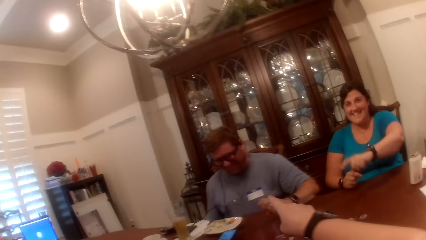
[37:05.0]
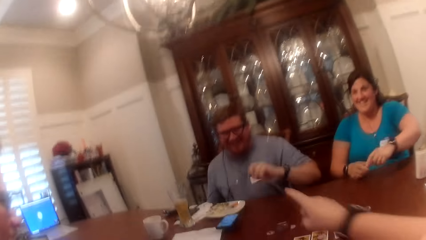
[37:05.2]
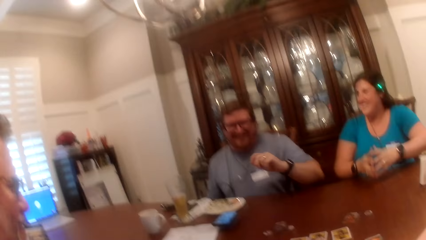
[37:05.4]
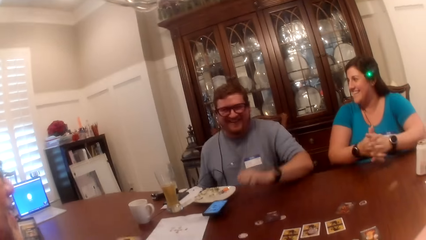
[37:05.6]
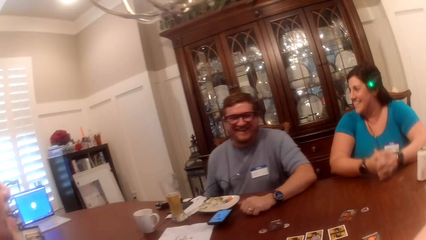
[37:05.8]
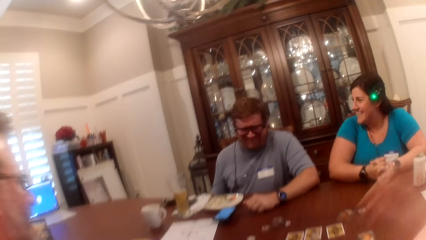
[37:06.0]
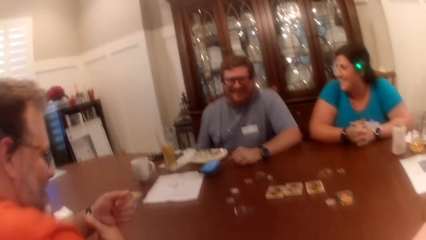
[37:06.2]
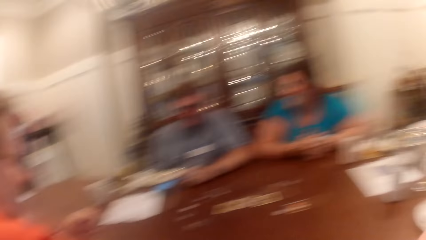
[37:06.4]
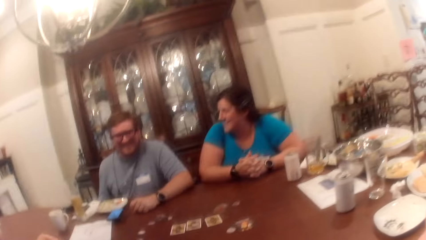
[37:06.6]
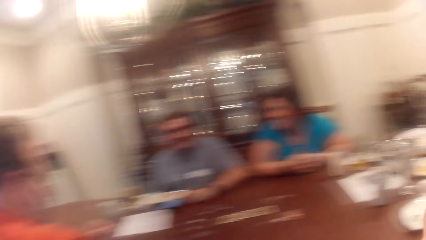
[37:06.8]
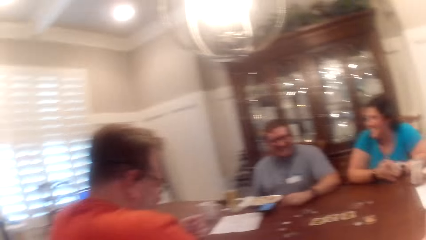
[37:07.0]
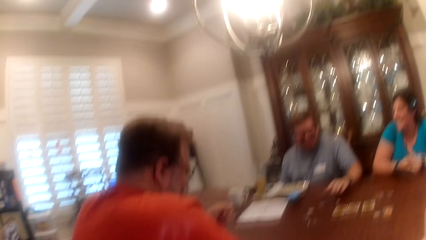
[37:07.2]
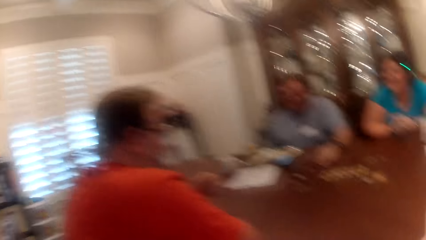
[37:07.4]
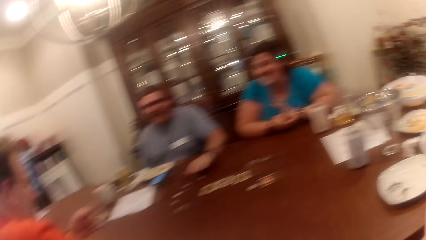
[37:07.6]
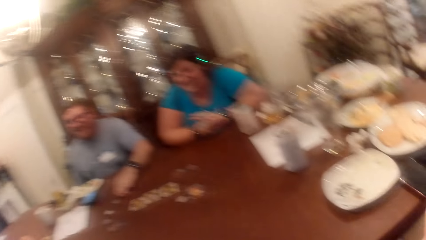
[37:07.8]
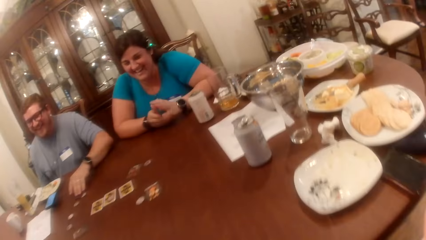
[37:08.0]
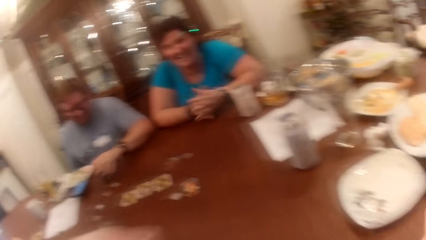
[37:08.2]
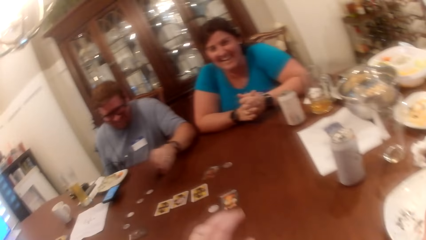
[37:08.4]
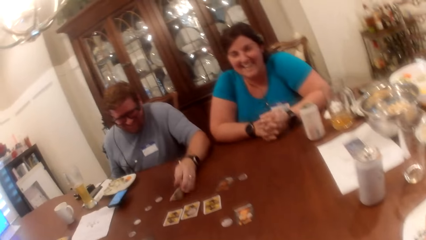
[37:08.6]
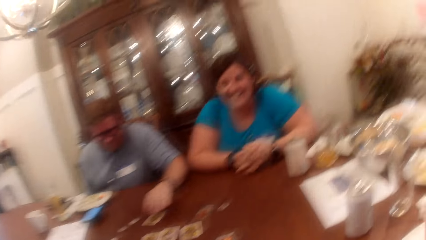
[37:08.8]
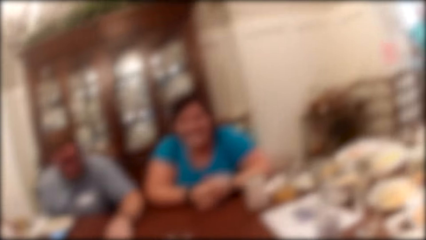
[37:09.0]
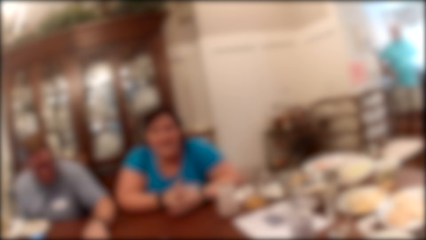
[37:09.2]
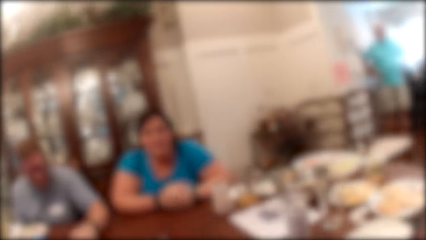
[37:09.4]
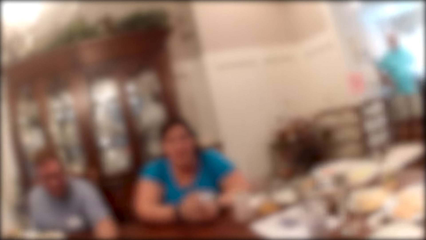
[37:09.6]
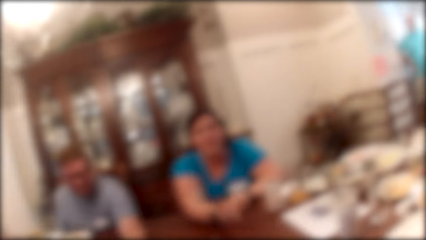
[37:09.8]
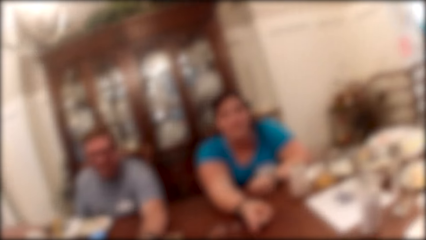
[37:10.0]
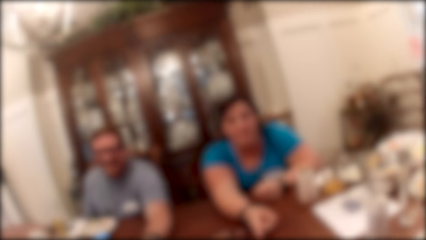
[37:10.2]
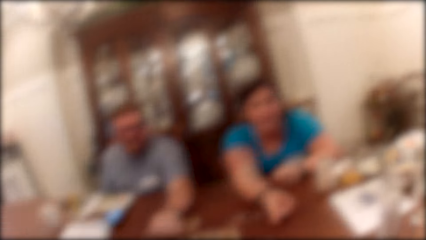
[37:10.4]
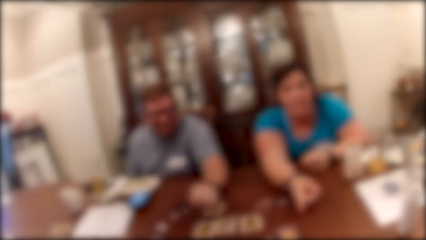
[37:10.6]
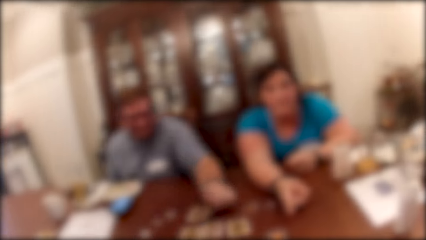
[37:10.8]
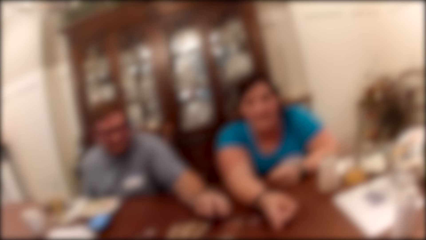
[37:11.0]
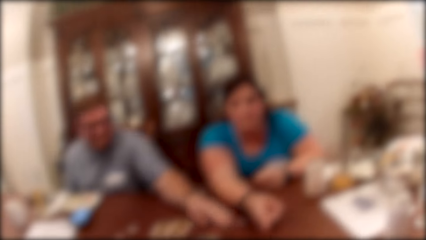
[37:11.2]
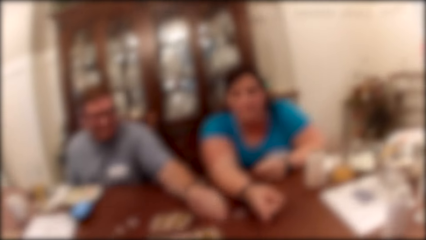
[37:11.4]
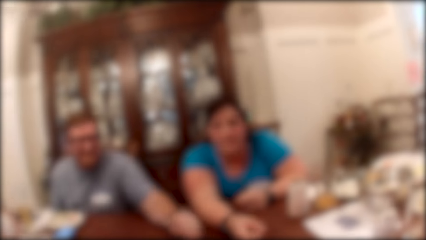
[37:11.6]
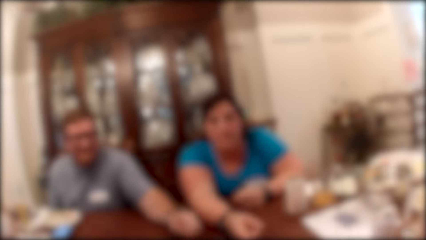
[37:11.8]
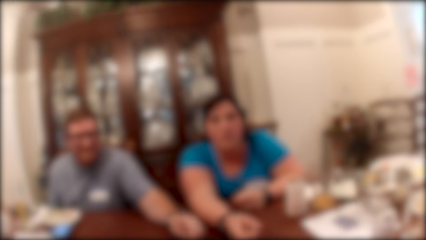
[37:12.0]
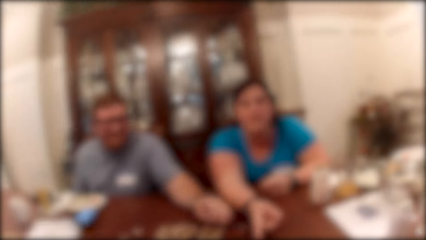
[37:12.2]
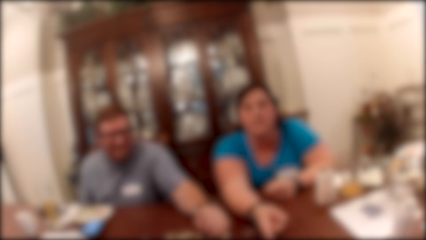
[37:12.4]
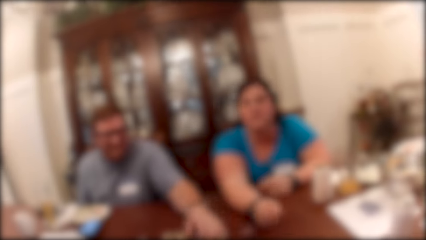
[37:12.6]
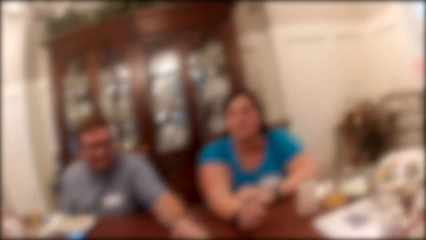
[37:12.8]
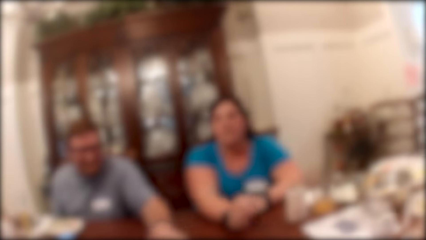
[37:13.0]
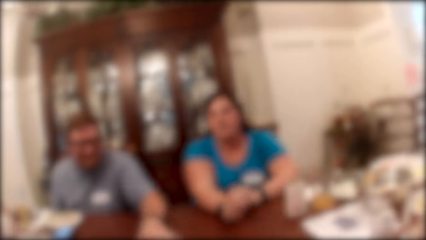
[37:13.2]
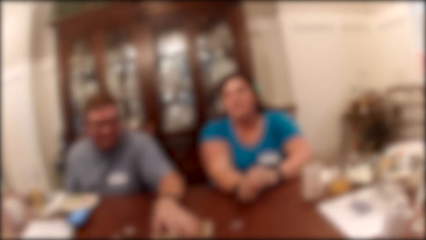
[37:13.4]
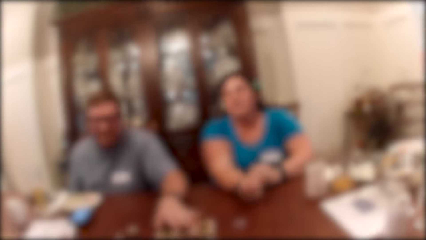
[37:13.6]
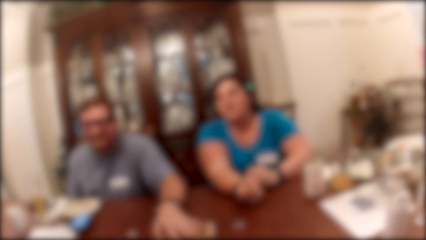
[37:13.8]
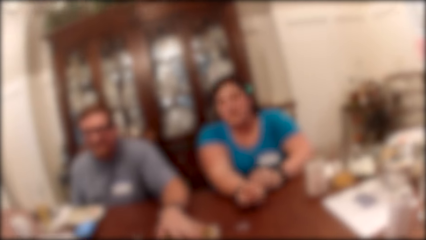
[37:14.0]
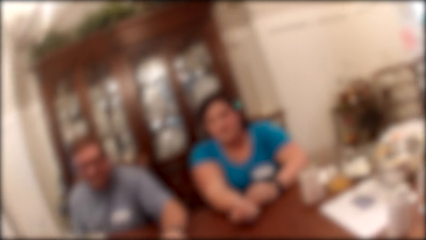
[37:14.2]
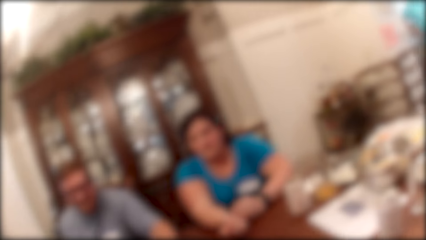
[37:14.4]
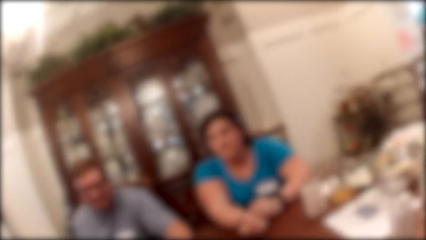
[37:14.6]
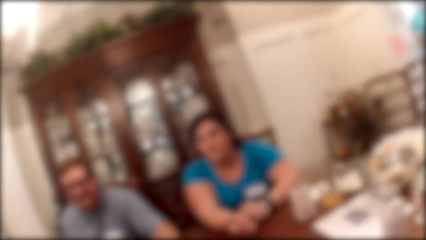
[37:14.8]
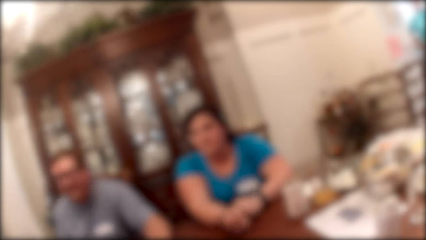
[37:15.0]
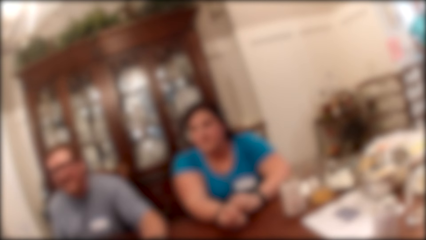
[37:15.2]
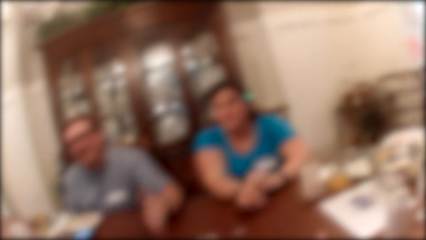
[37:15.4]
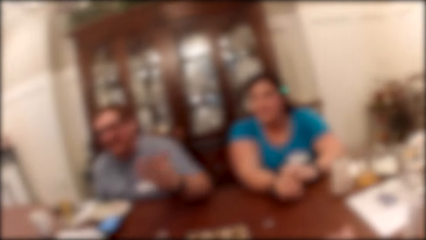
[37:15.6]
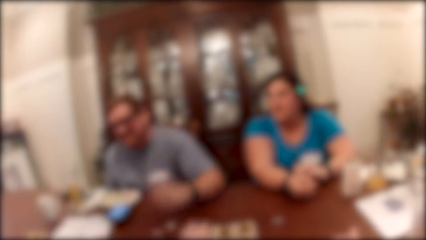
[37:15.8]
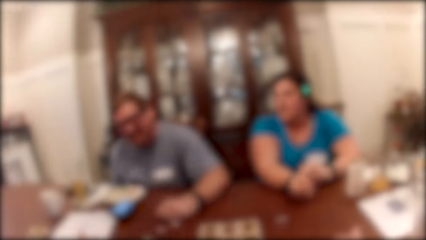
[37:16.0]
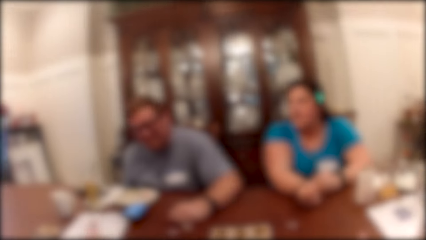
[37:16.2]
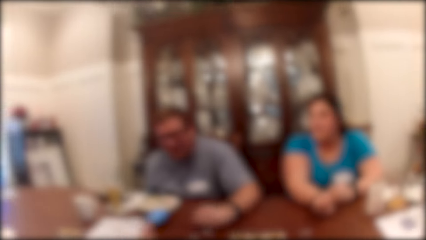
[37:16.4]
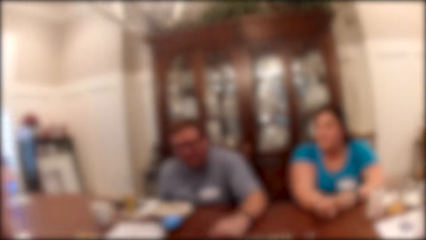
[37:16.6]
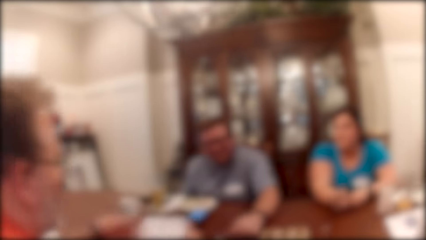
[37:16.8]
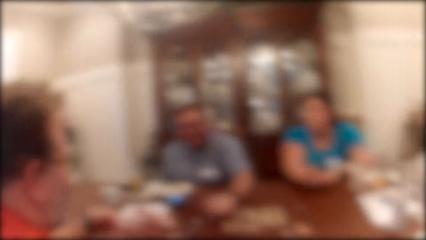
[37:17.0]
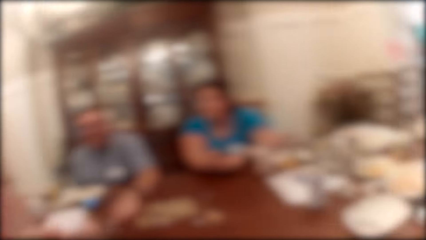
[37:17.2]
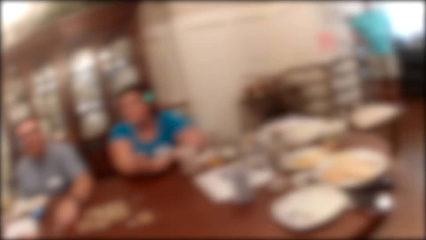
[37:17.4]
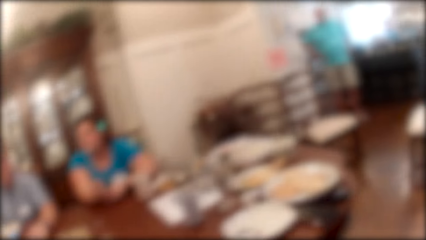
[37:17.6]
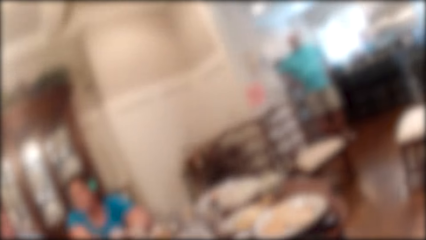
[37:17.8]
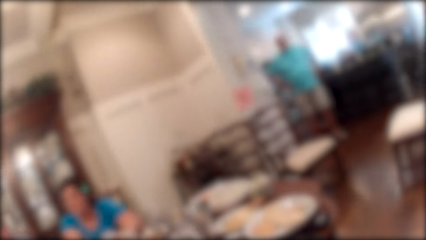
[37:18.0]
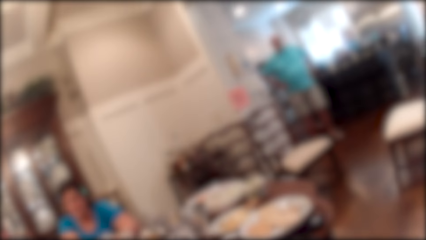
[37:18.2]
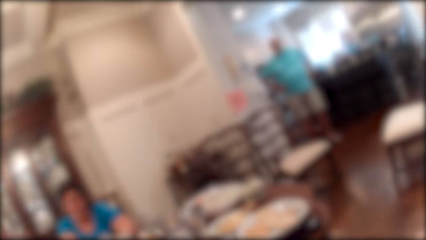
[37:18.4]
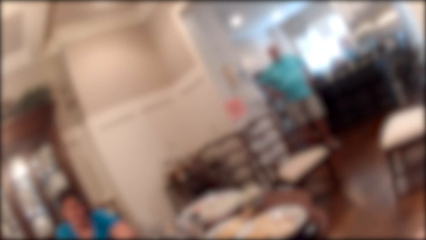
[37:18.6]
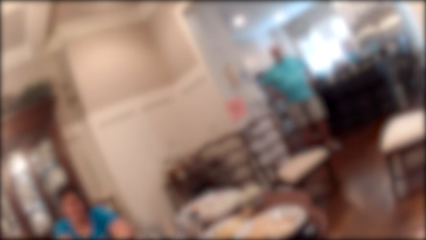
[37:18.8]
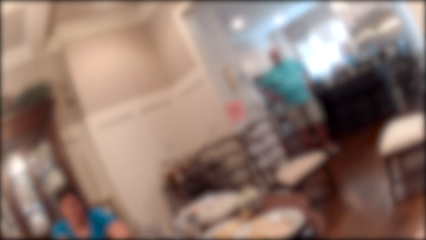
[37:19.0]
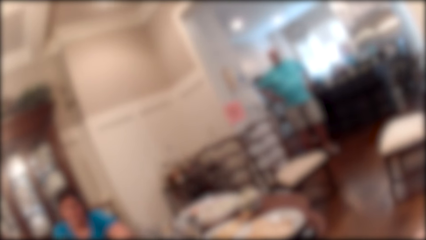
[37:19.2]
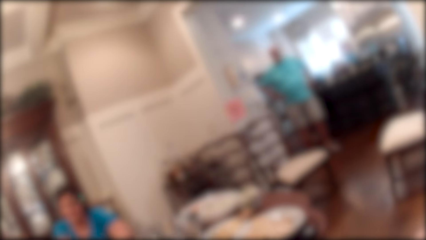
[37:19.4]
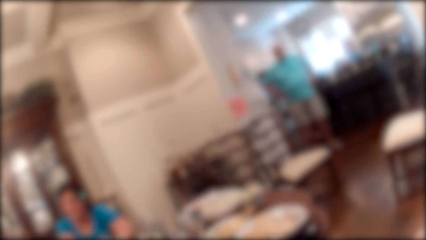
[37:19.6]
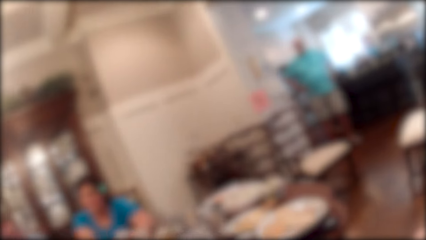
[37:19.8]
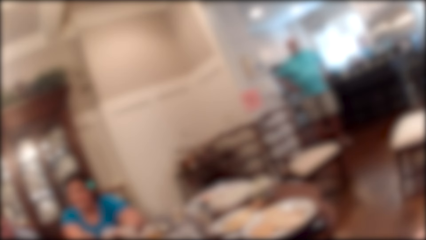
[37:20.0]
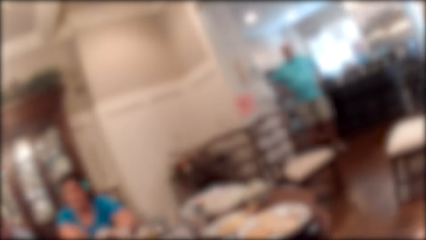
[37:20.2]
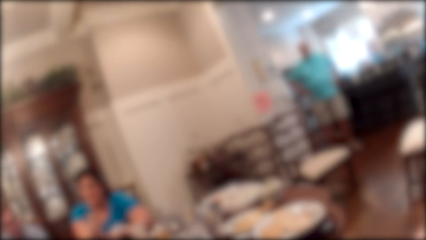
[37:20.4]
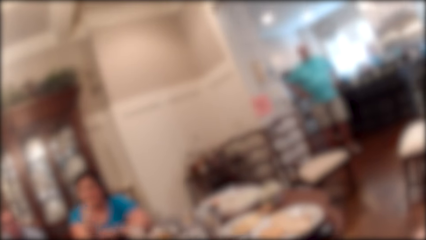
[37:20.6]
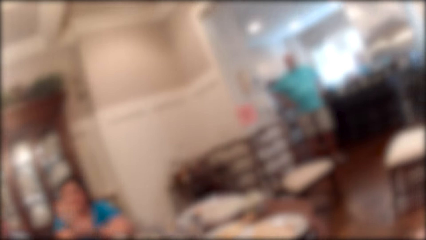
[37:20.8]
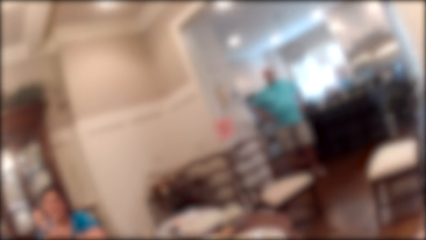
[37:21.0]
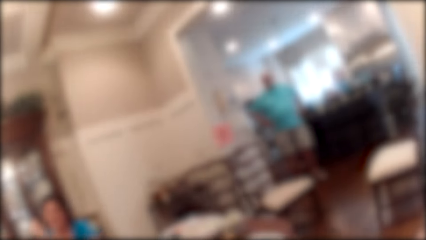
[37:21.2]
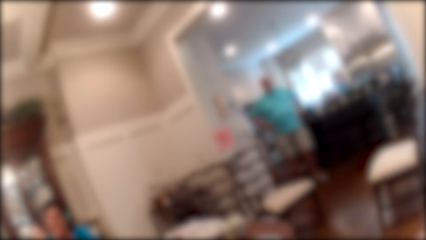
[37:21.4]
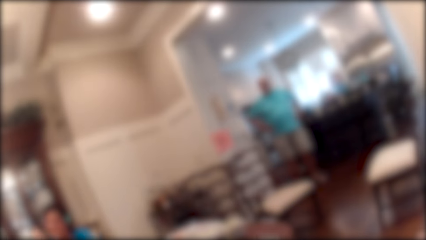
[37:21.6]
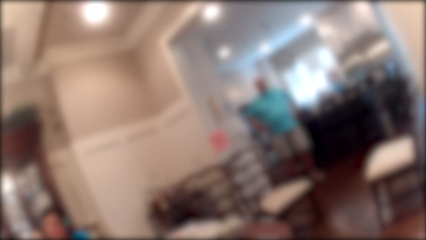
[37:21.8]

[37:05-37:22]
The man turns over the card on the table with his left hand. Another man walks into a dining room. The camera wearer stares at a person.
